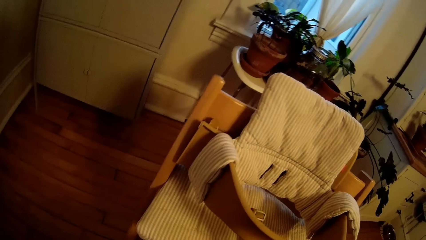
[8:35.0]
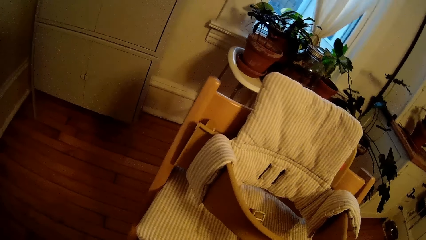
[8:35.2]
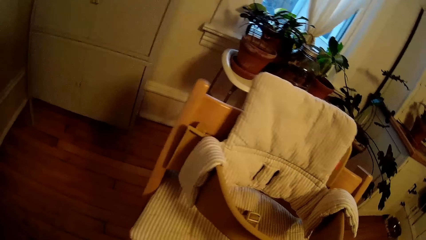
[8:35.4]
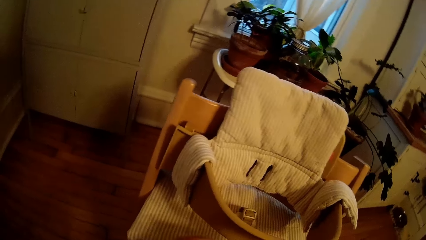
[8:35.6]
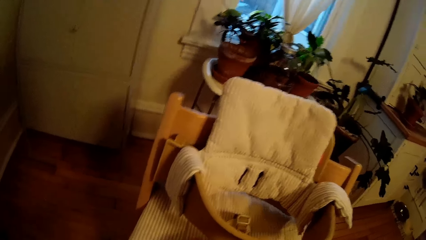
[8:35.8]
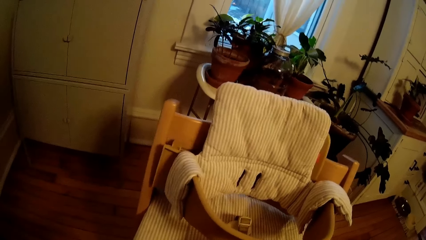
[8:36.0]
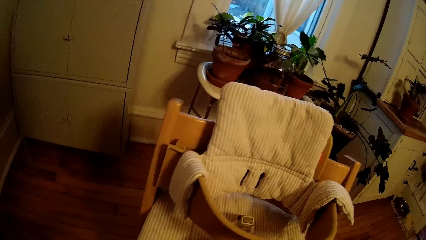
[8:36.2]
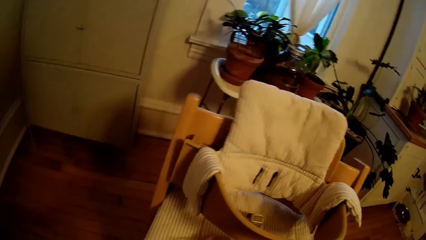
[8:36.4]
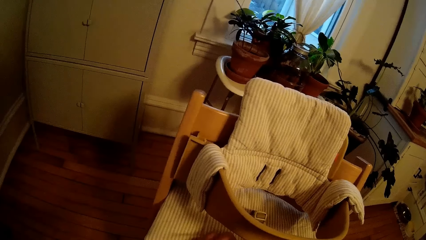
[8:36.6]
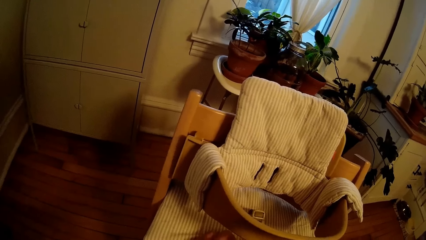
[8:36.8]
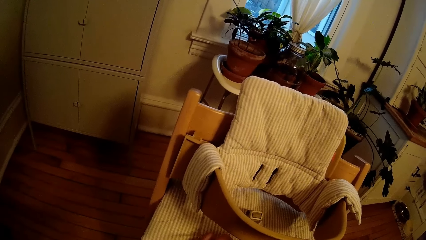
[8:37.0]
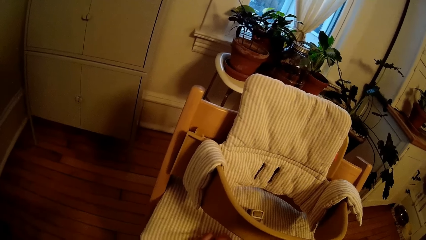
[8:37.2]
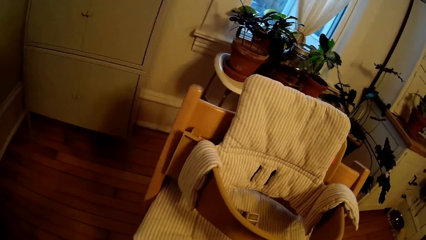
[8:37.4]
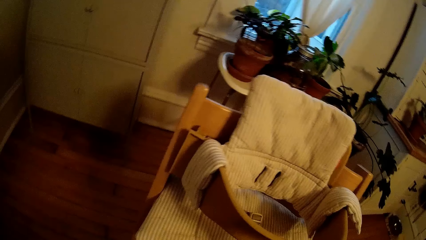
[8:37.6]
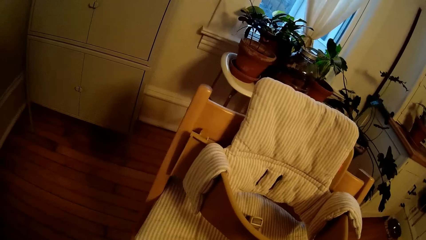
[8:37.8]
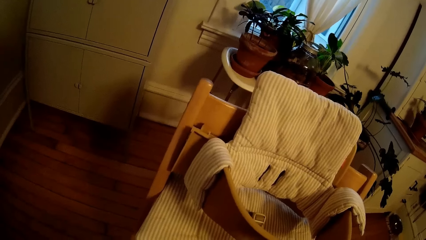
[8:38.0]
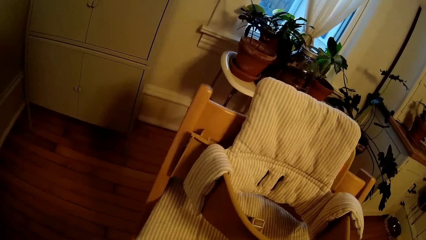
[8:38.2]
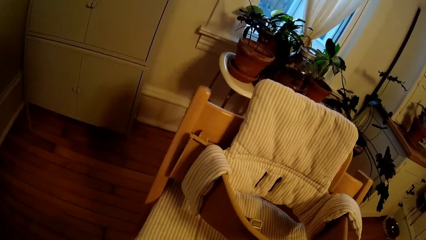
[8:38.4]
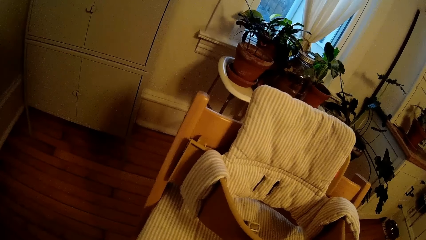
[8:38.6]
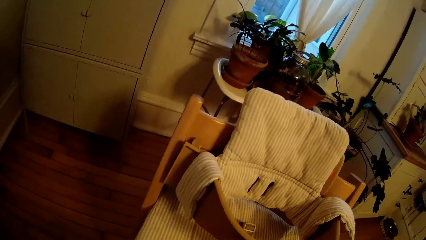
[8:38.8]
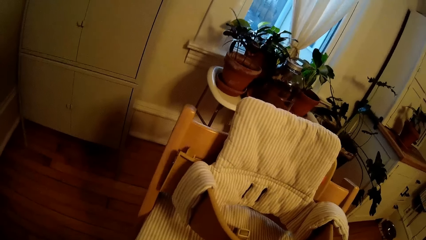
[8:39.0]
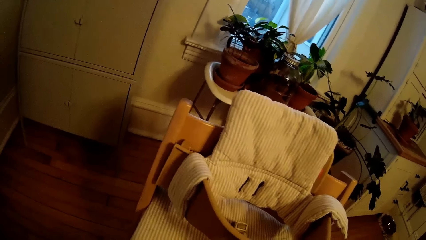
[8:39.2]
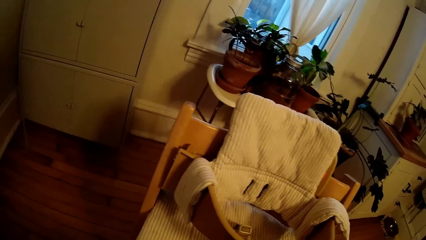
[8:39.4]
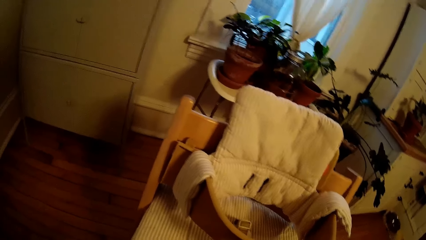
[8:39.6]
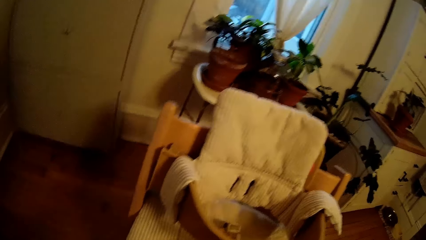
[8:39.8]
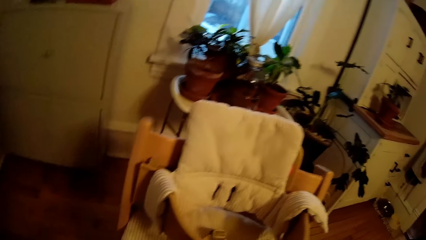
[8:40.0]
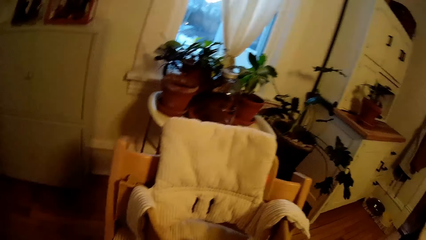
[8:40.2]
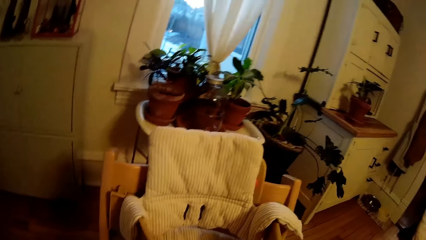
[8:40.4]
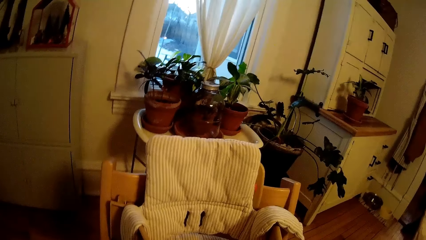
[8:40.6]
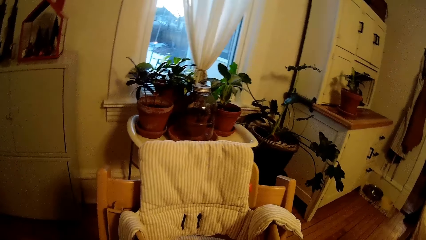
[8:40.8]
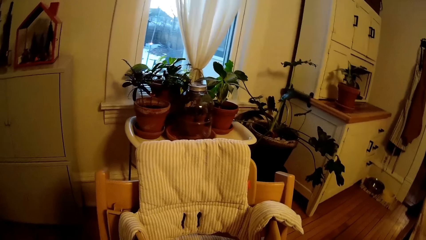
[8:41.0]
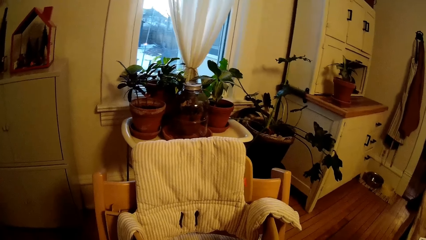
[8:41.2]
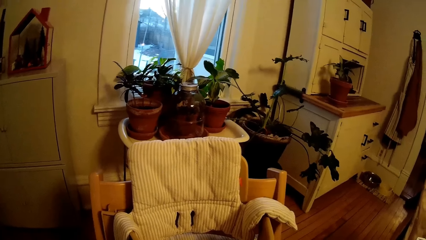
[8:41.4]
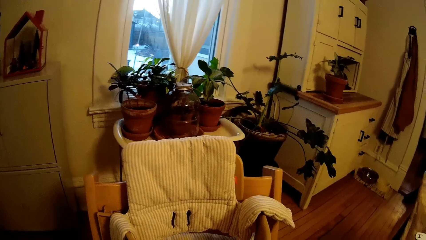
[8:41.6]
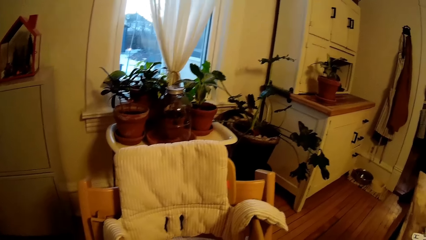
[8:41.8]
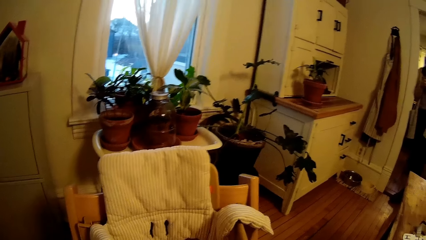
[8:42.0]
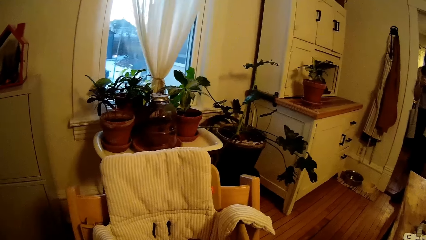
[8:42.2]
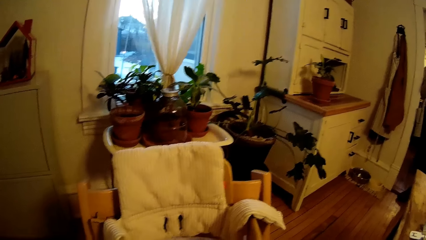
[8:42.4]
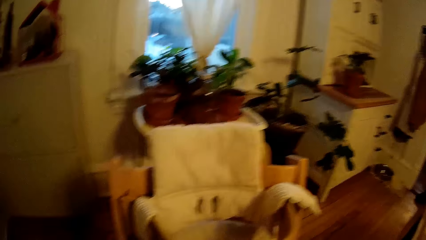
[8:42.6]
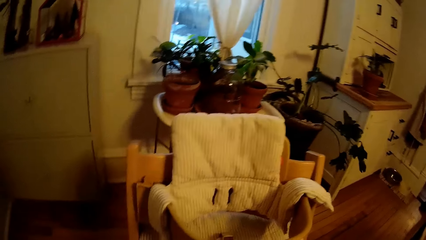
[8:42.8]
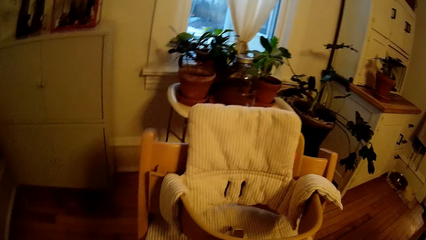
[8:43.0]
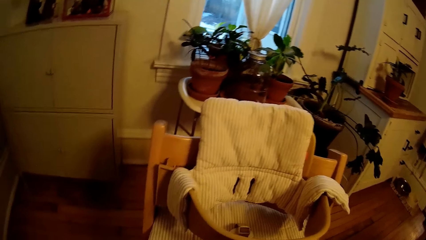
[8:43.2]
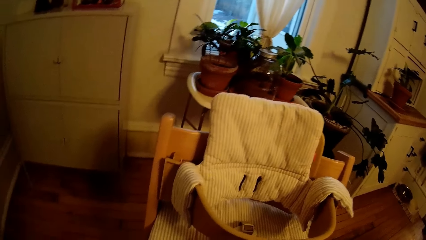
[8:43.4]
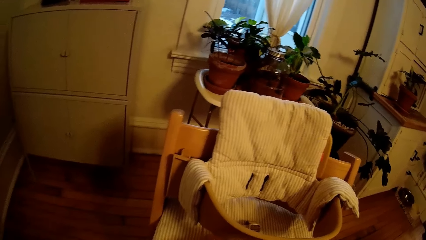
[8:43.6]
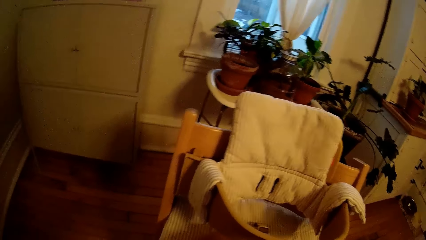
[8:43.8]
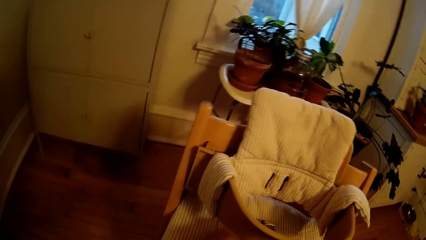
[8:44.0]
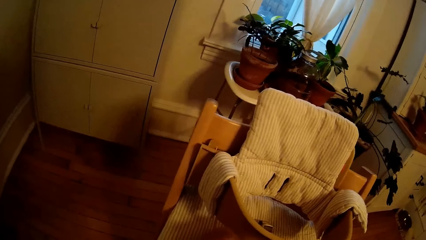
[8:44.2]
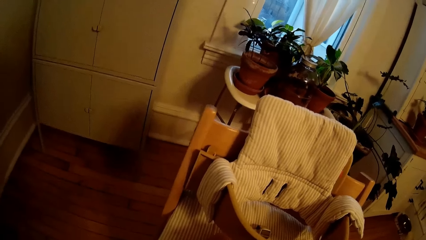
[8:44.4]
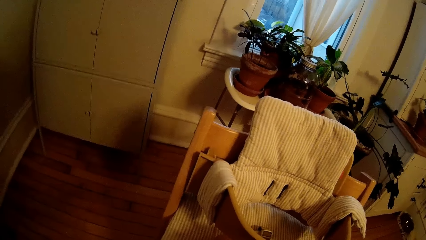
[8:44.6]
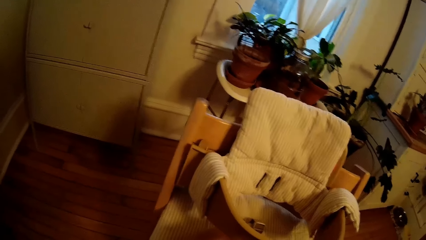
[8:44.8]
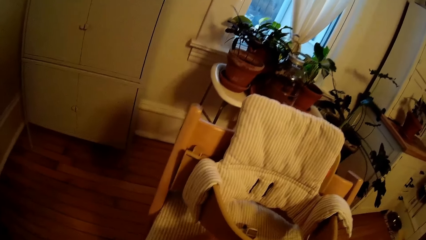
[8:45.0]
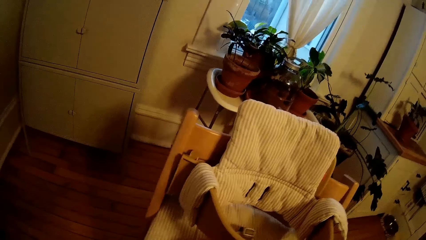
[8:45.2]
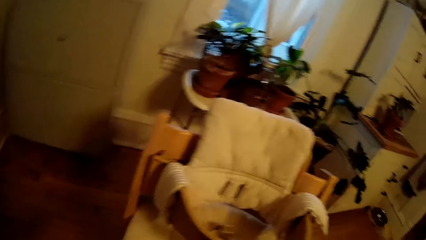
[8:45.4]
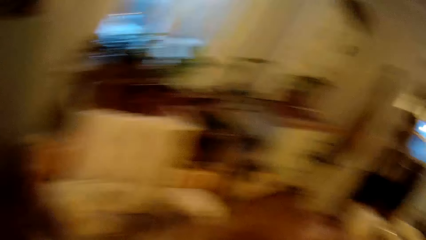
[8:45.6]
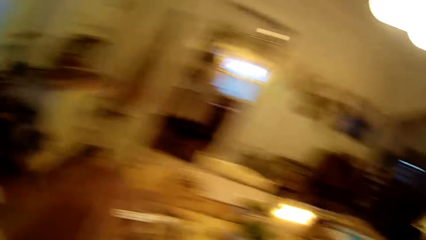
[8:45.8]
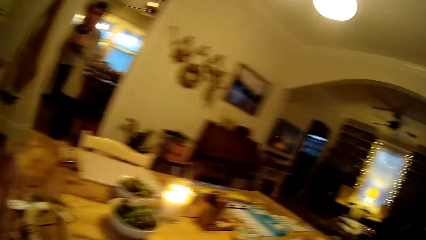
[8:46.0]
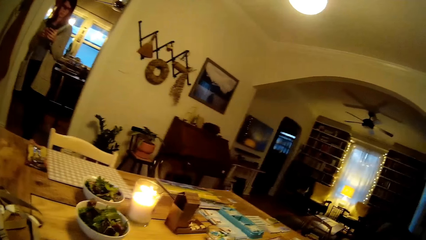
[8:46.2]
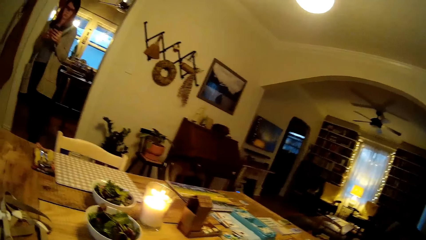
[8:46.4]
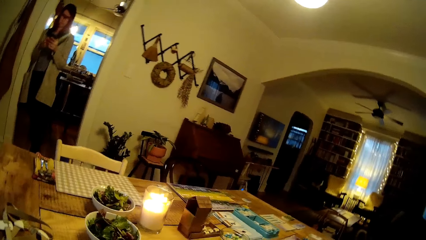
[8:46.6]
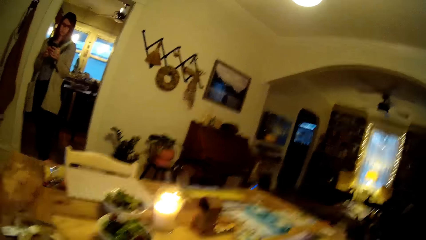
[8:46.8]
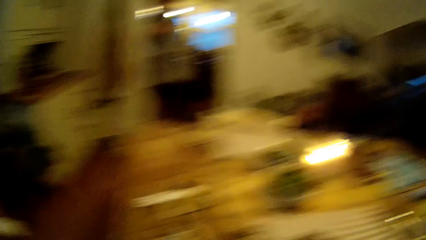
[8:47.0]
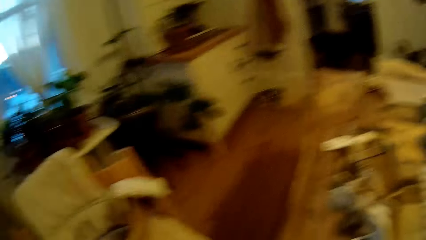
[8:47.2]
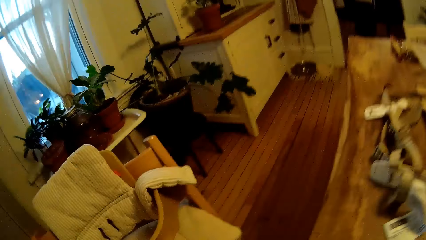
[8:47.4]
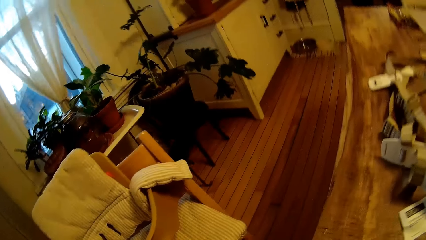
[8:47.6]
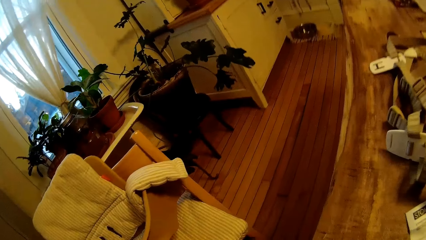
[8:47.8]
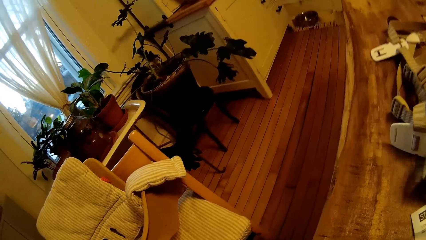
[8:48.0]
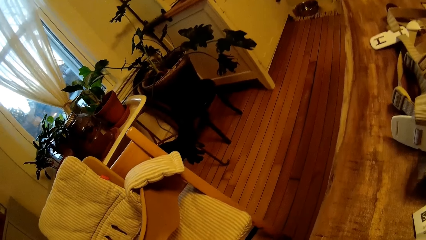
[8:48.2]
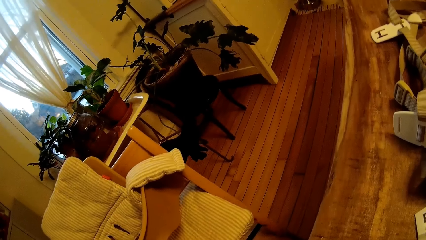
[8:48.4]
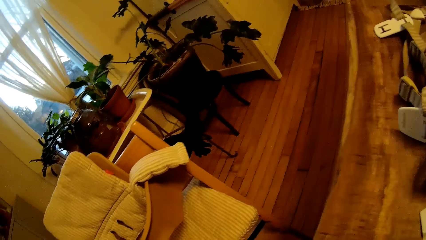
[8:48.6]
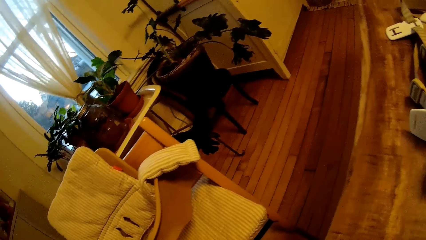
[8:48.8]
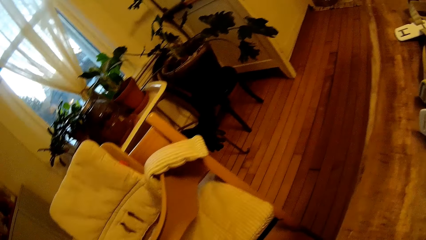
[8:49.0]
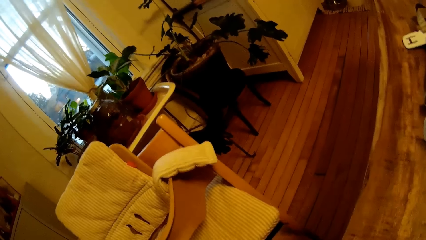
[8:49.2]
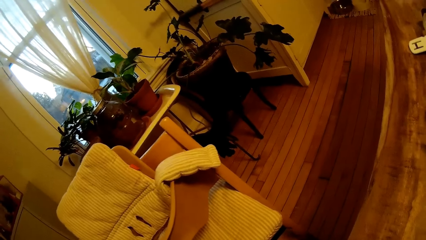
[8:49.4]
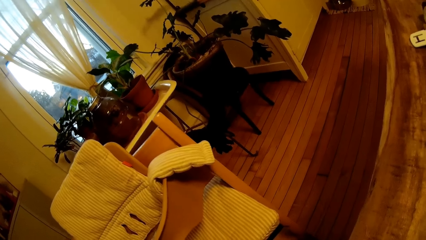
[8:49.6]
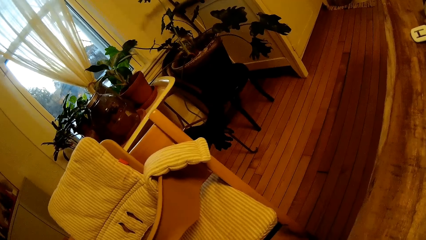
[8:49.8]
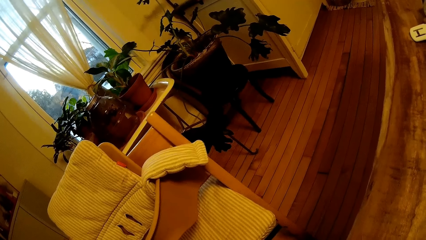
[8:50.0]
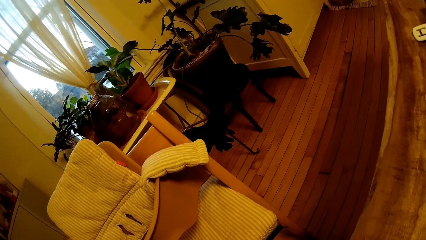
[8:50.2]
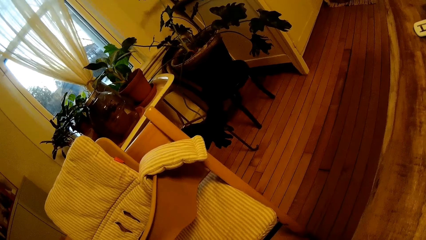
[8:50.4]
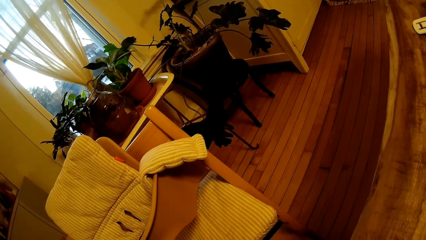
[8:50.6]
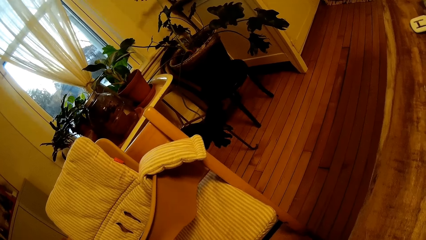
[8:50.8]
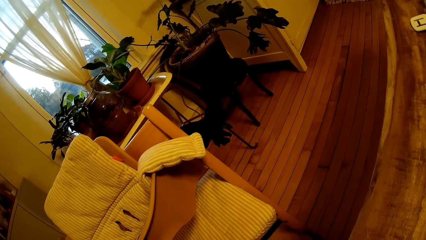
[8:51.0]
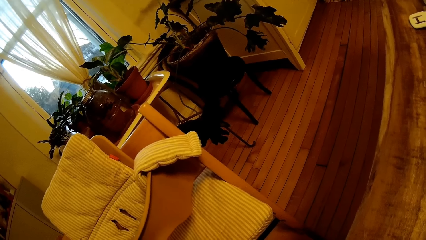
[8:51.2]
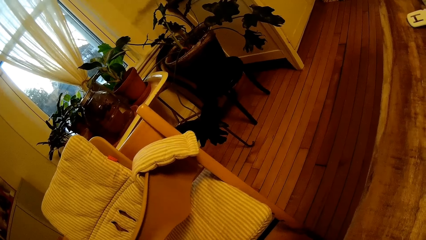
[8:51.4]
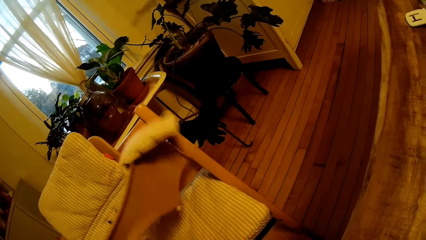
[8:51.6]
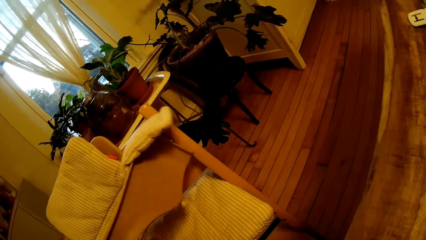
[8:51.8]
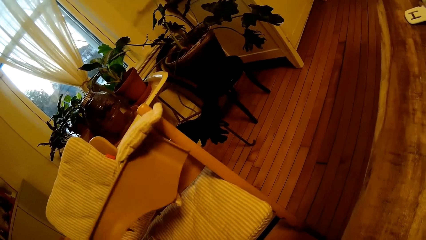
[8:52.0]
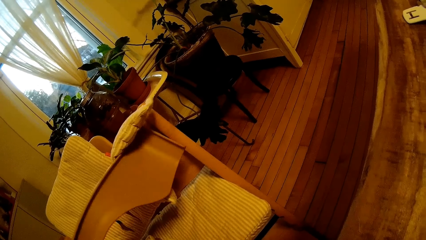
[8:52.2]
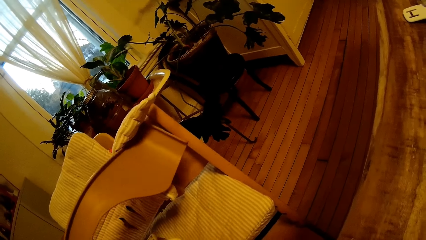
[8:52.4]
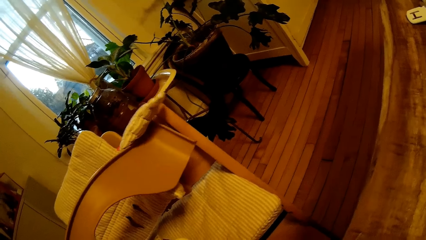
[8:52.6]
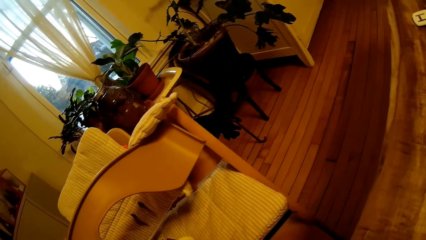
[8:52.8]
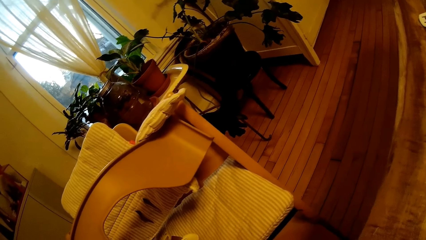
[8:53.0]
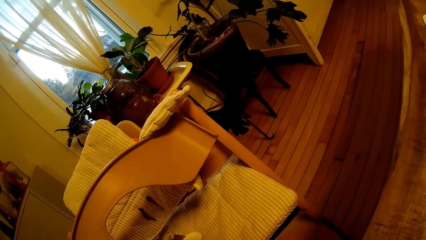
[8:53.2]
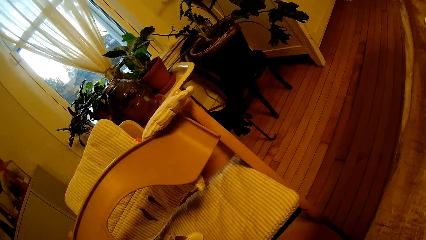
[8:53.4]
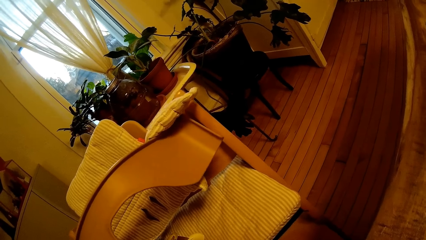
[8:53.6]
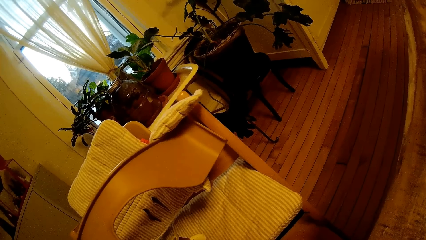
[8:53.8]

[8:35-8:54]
The camera wearer looks around the house. They connect the belts on the baby seat.
